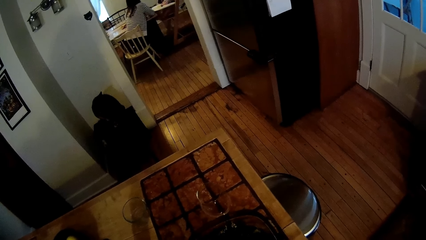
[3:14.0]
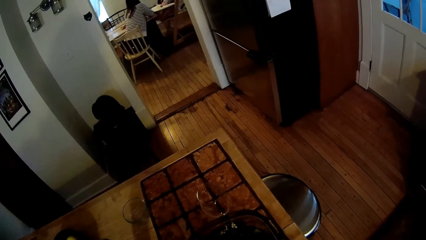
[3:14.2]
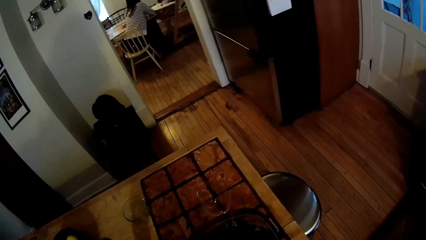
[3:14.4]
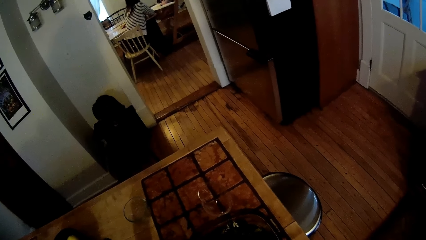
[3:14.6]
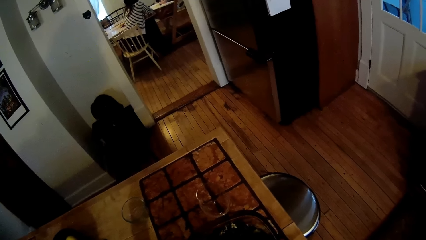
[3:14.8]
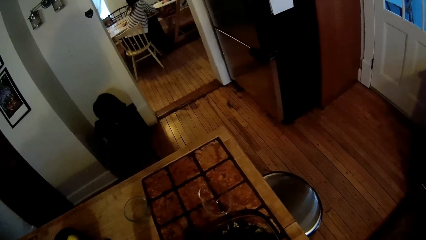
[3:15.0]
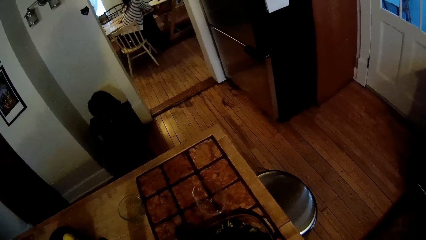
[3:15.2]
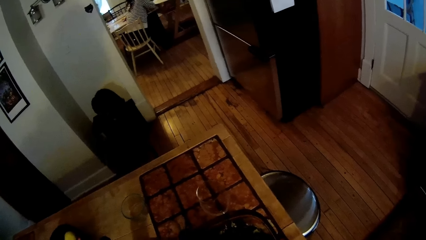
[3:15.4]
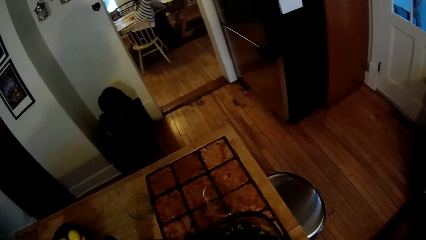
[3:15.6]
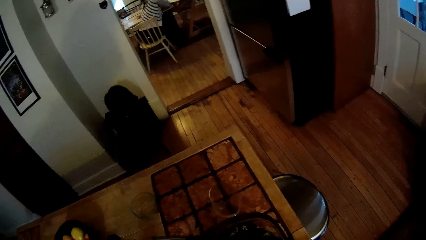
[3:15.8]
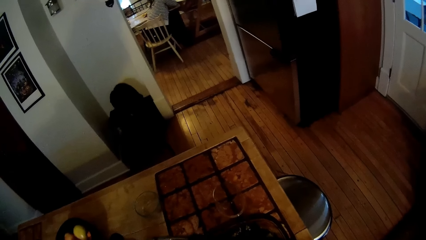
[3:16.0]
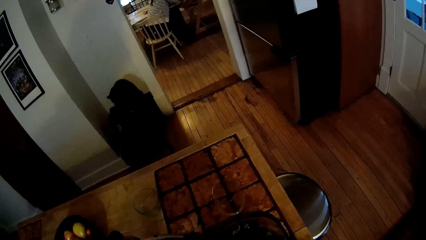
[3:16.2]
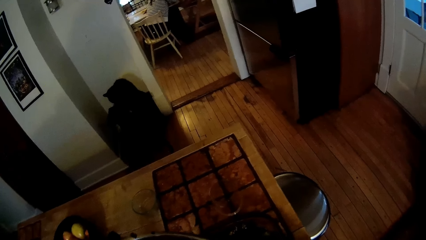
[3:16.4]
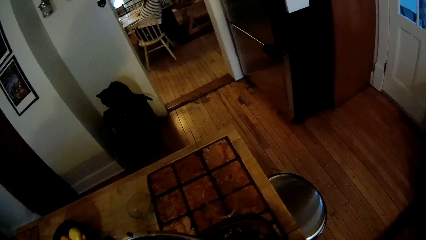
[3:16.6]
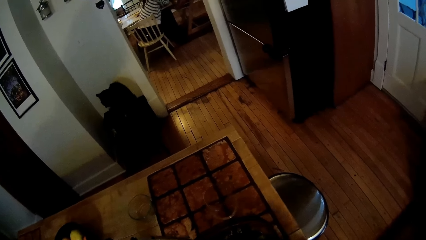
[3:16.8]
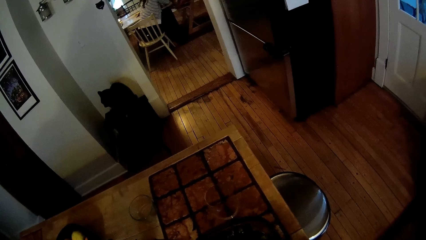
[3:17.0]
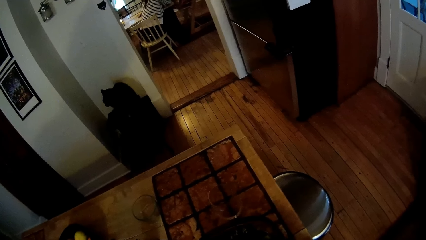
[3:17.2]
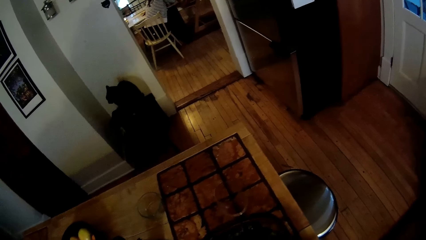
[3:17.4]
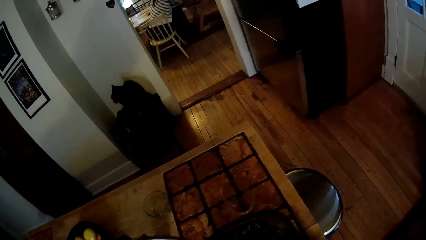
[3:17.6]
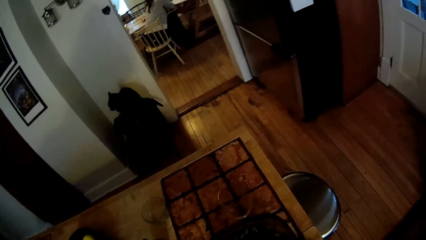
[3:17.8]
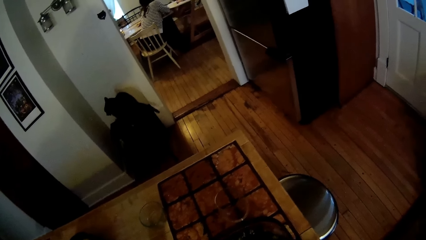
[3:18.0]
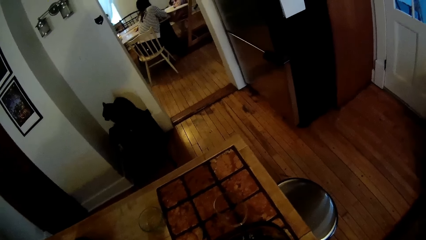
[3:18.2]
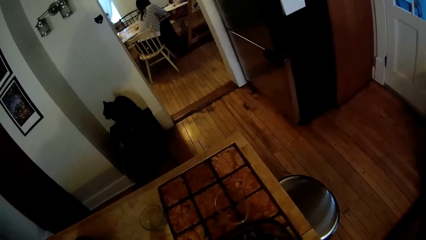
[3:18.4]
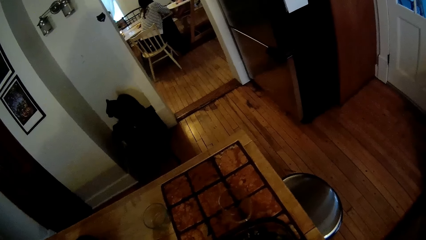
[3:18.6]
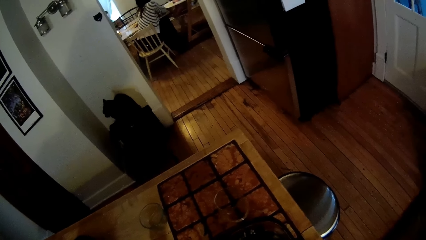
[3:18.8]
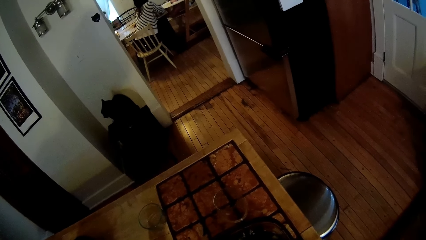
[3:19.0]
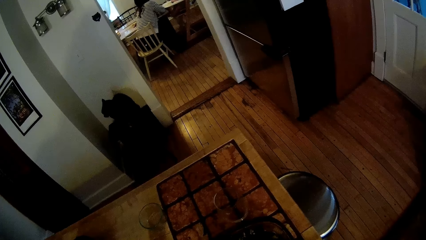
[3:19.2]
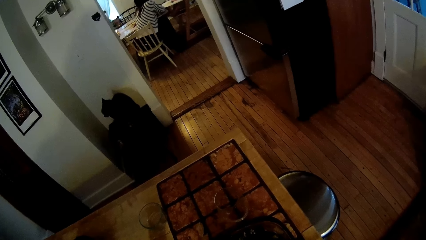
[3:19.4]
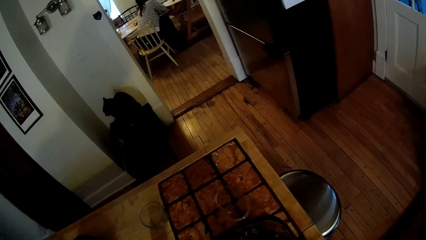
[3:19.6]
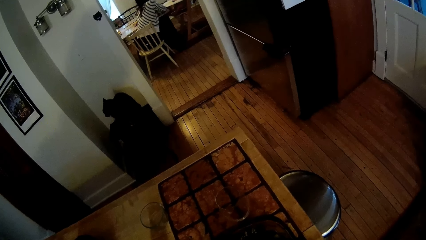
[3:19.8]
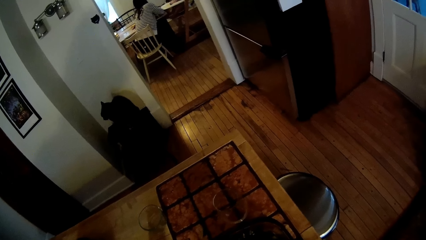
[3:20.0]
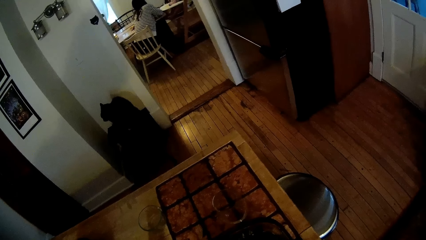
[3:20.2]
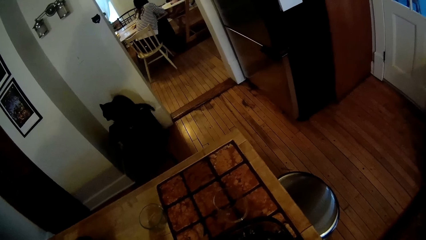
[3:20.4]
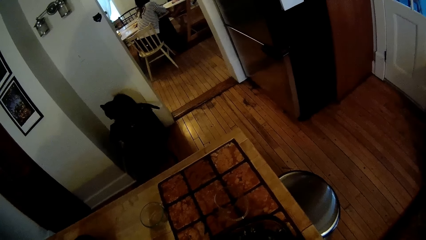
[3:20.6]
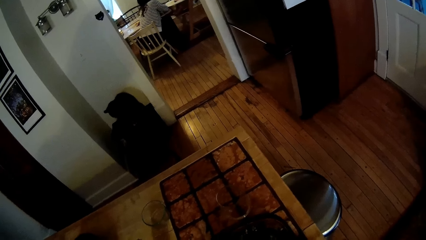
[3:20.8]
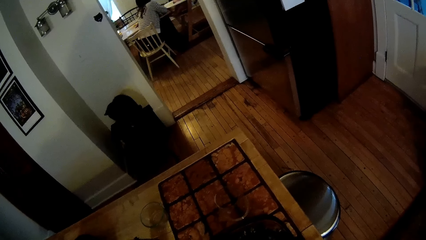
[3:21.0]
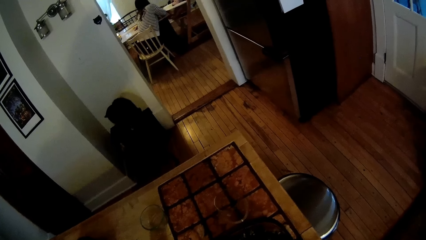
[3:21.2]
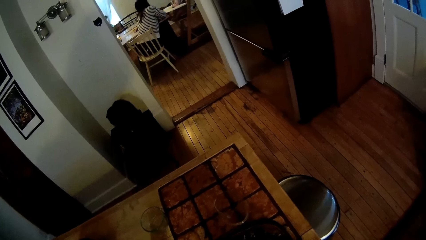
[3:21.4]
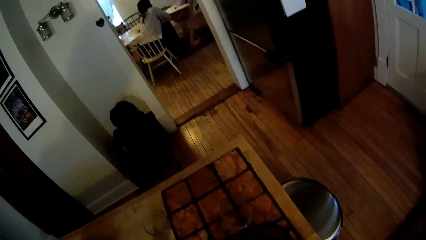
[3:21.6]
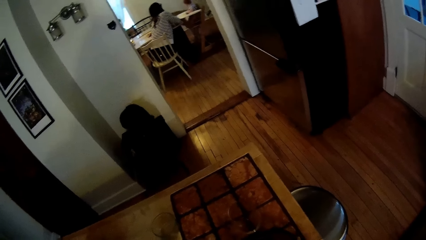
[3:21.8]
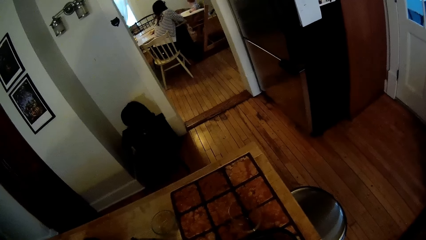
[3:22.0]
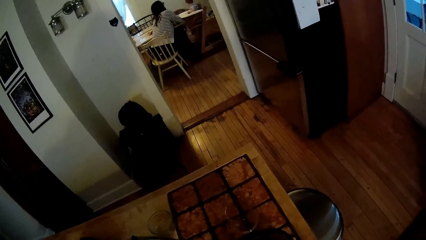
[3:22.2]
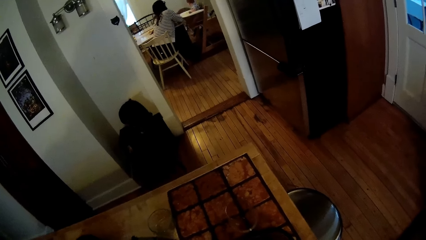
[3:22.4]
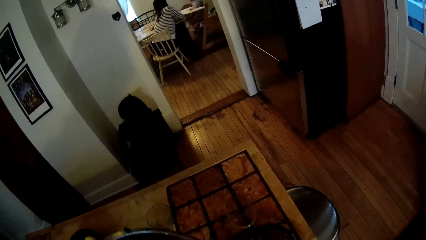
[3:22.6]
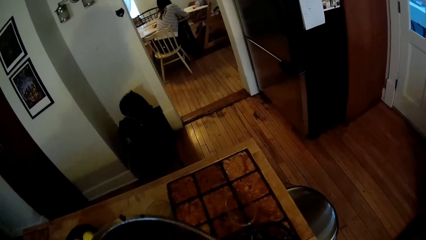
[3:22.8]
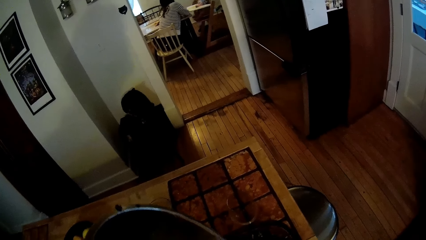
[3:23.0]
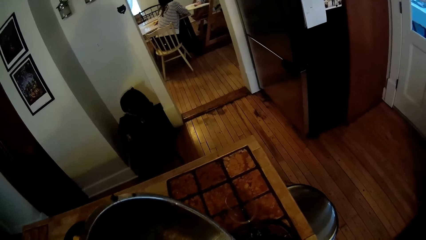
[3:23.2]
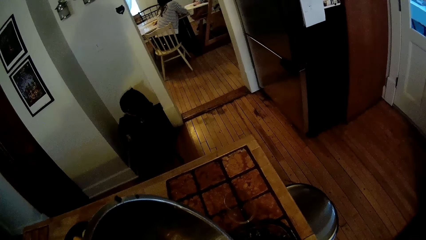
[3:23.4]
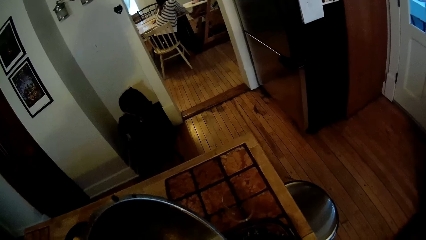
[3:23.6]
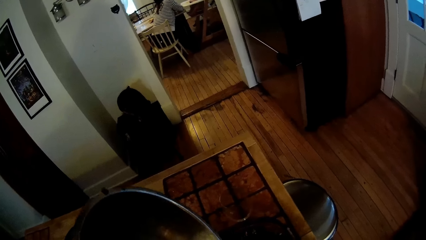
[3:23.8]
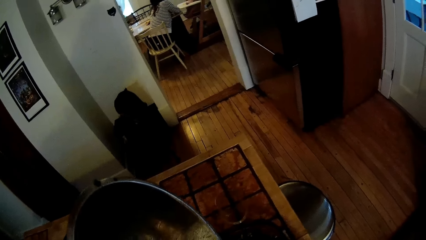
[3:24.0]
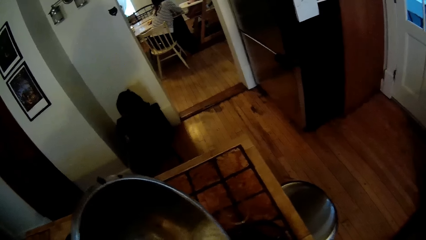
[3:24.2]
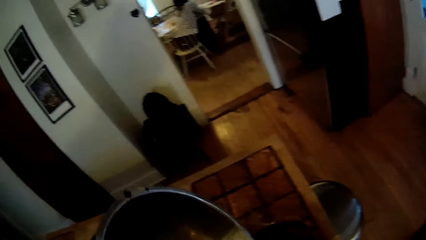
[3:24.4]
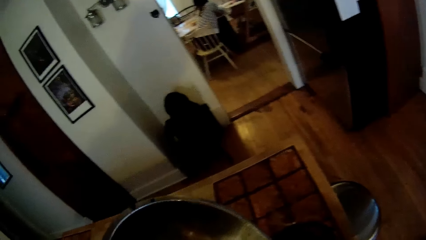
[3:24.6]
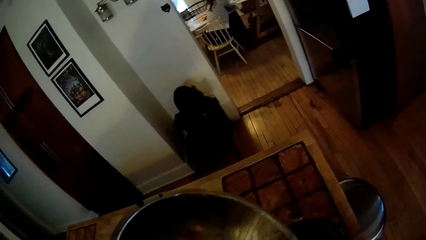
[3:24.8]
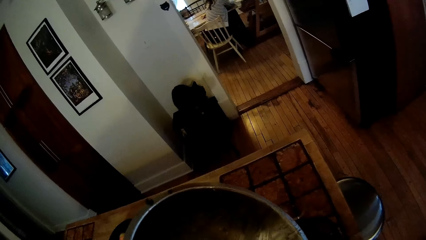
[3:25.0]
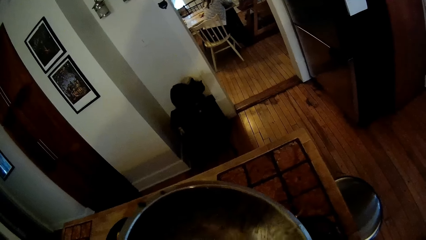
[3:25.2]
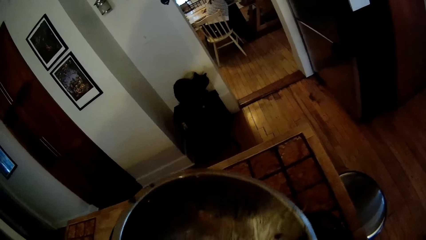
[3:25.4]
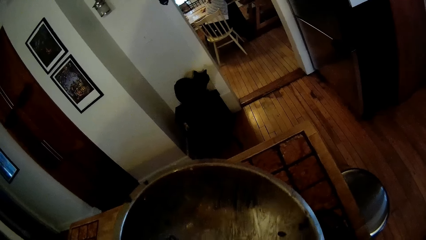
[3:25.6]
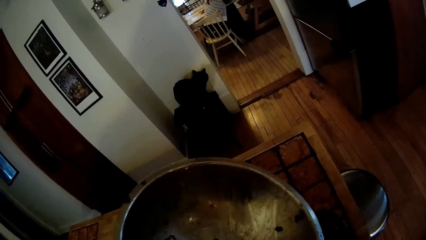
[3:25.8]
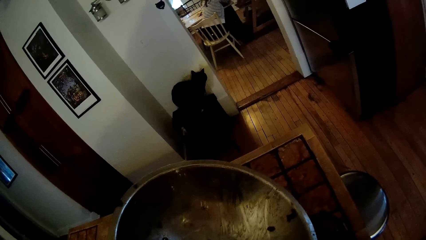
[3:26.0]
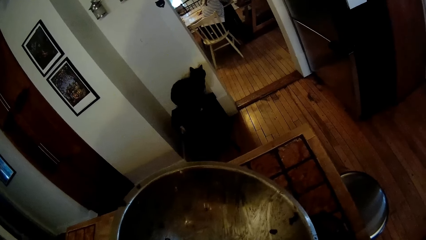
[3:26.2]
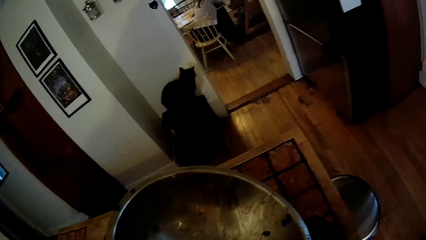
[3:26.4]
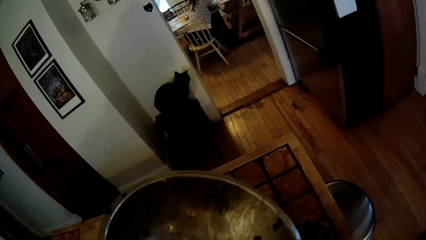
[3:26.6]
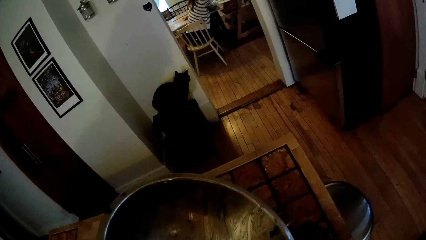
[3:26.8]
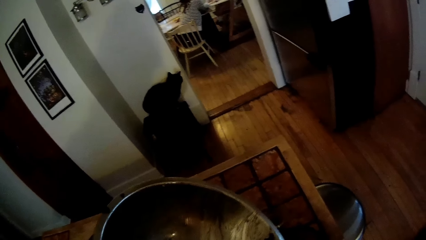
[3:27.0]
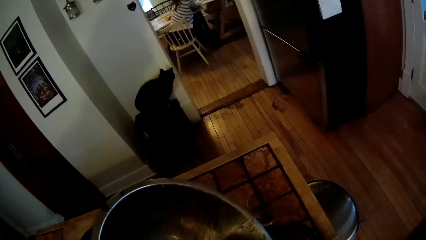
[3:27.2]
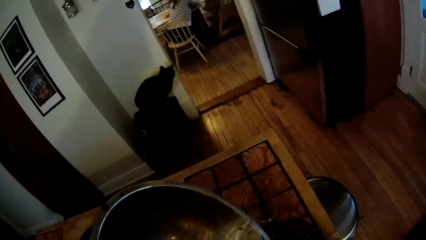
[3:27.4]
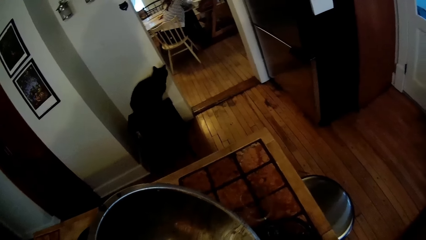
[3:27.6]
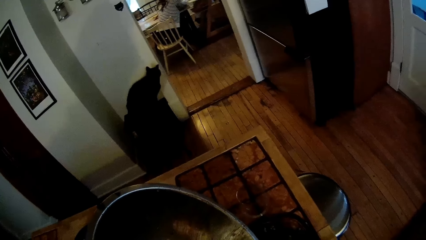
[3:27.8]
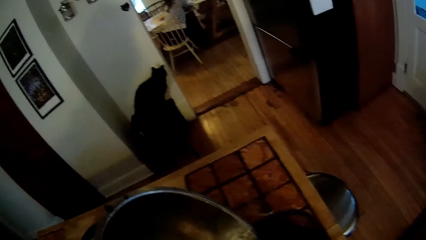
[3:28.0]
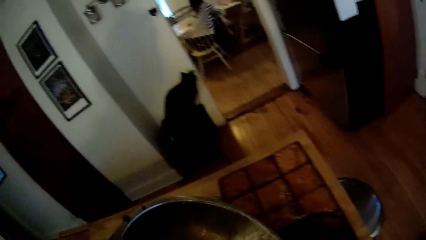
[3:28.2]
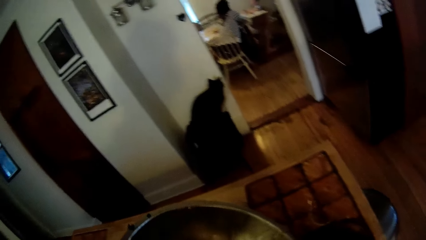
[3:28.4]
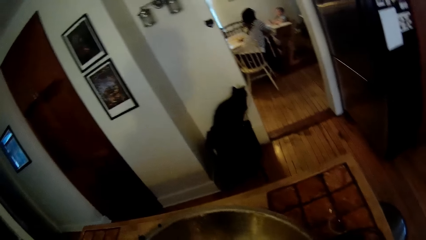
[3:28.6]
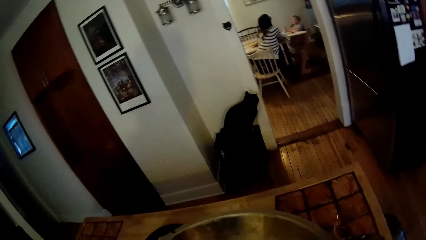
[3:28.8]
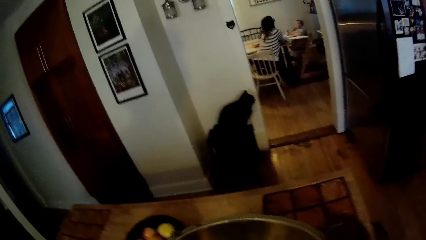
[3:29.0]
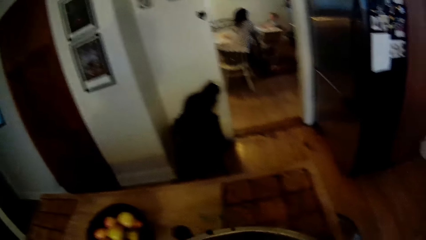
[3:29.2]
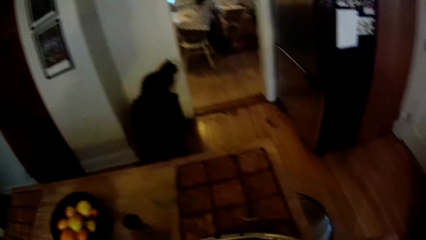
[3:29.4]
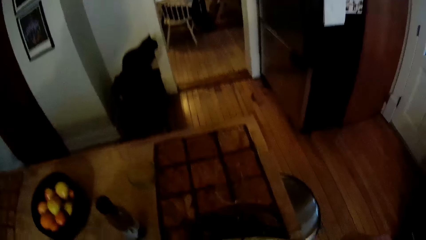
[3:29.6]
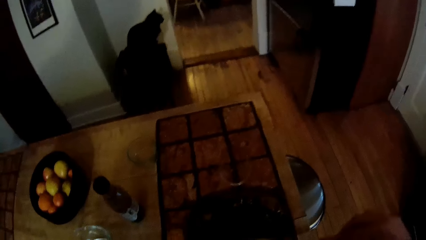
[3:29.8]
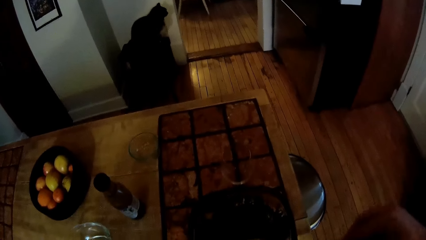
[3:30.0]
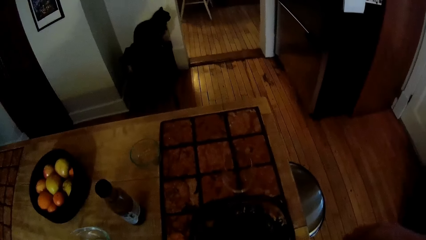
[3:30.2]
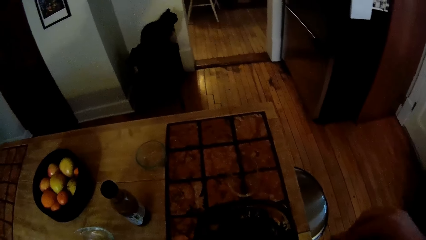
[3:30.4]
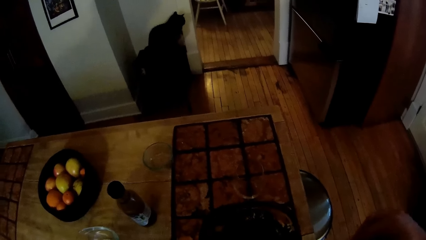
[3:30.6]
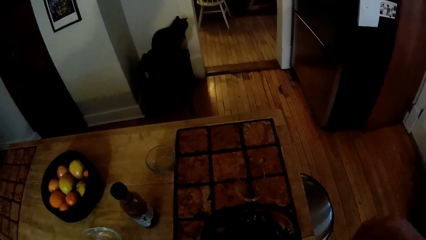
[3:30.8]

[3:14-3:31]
A woman speaks to the camera wearer. The camera wearer puts food in the bowl and speaks to the woman. A dog walks towards the baby.
